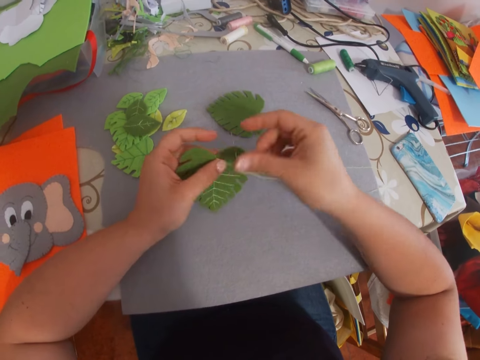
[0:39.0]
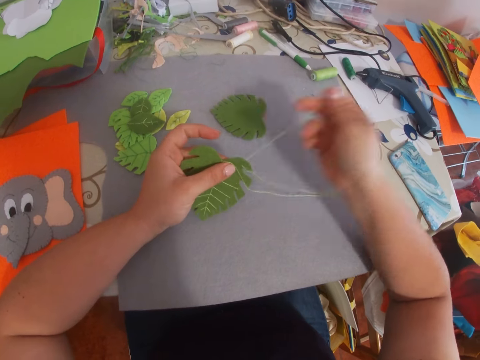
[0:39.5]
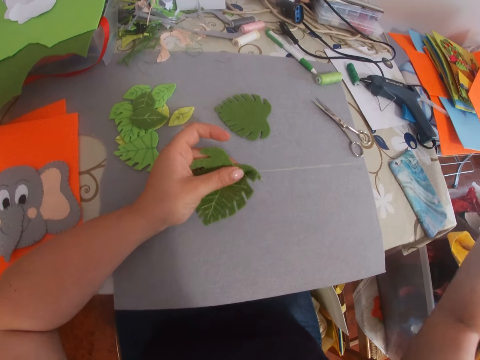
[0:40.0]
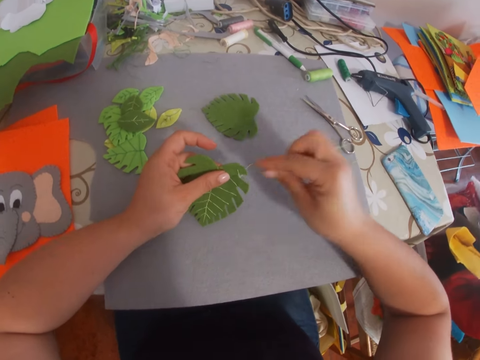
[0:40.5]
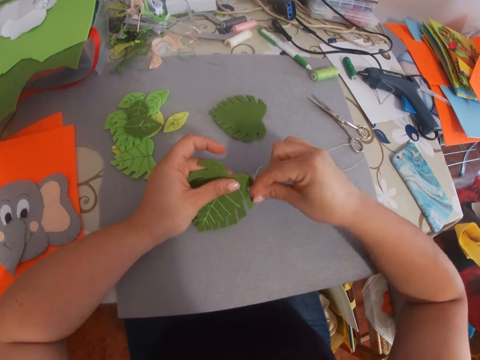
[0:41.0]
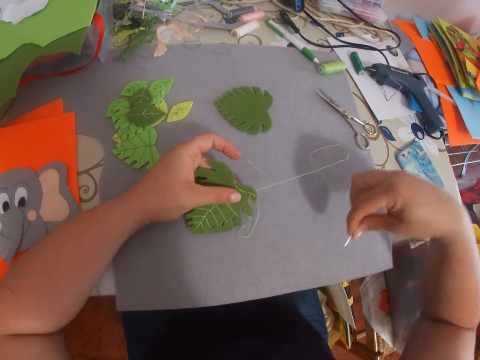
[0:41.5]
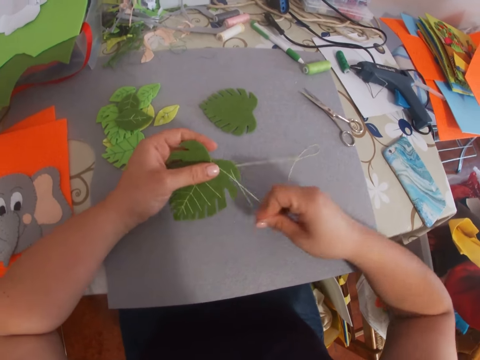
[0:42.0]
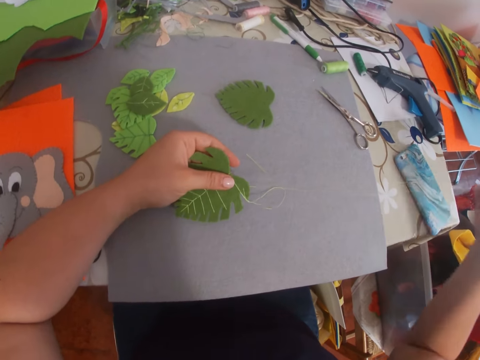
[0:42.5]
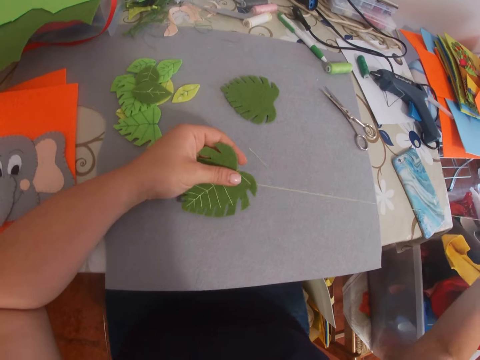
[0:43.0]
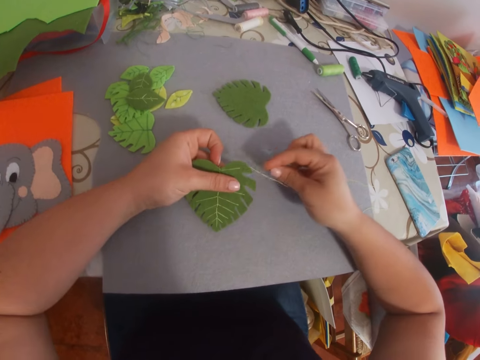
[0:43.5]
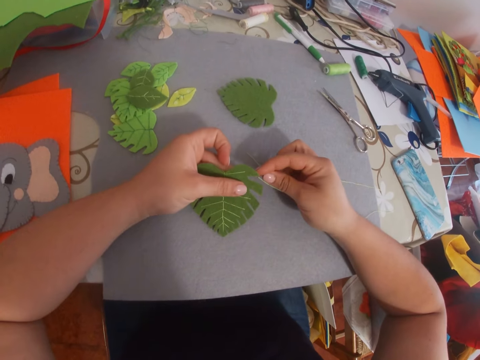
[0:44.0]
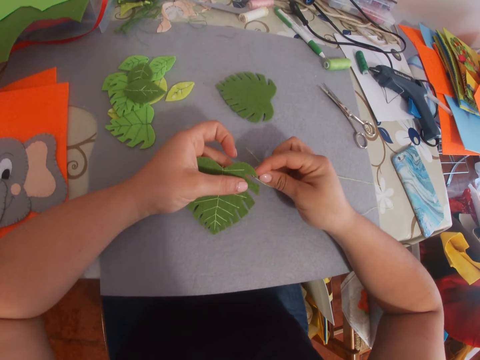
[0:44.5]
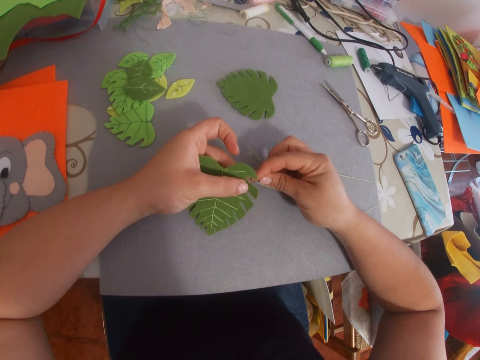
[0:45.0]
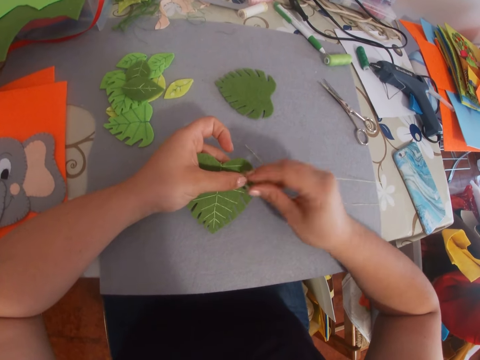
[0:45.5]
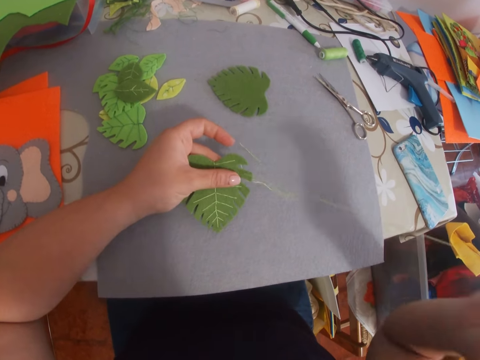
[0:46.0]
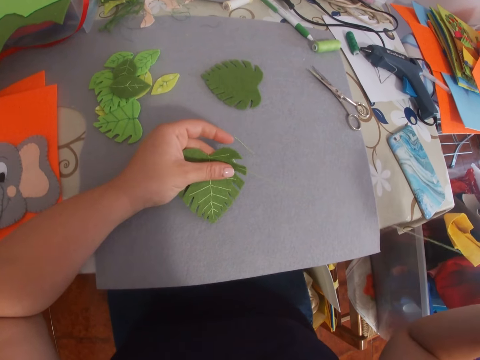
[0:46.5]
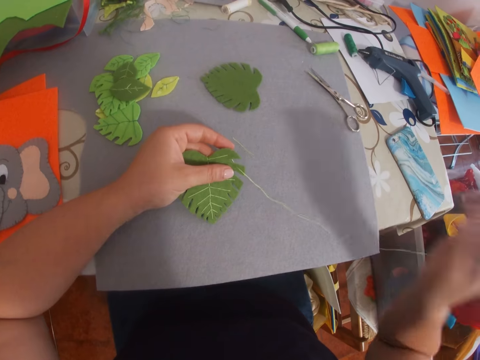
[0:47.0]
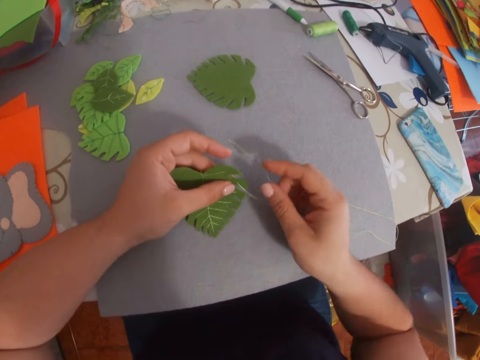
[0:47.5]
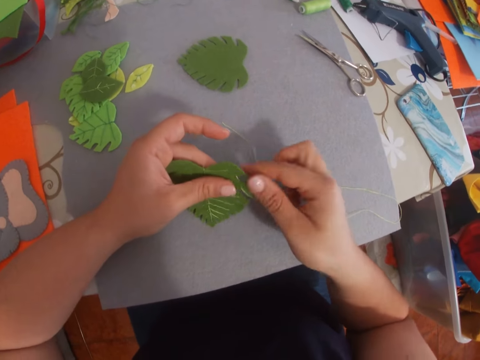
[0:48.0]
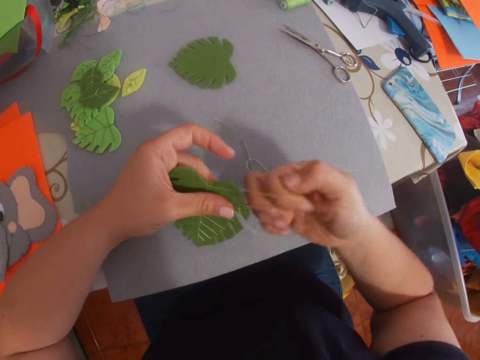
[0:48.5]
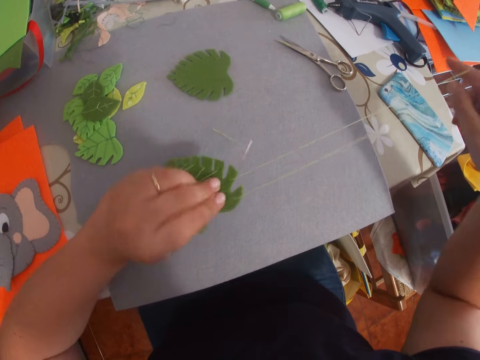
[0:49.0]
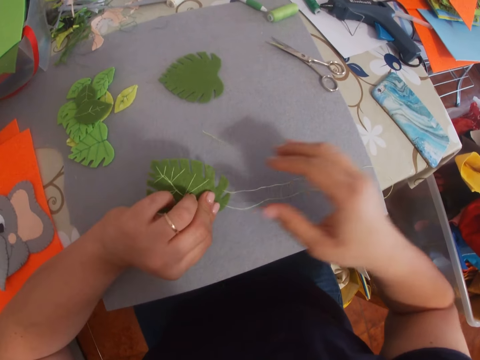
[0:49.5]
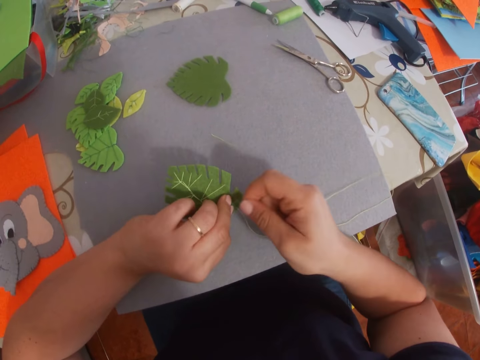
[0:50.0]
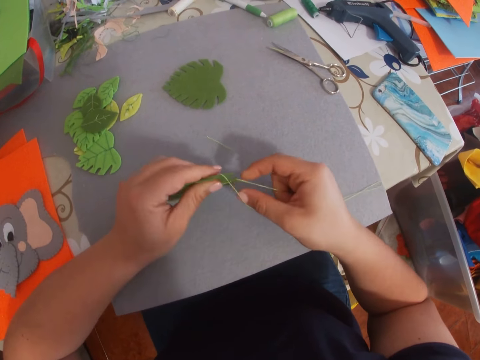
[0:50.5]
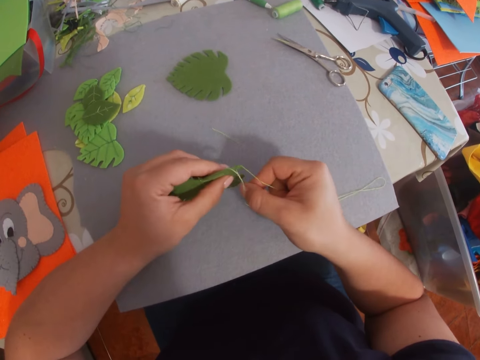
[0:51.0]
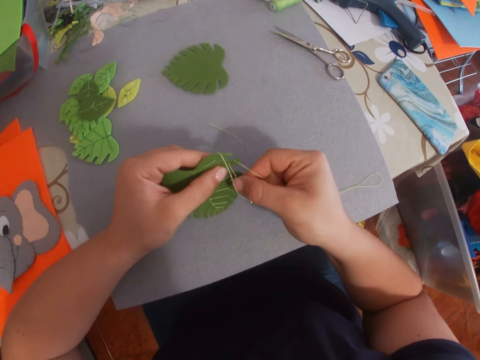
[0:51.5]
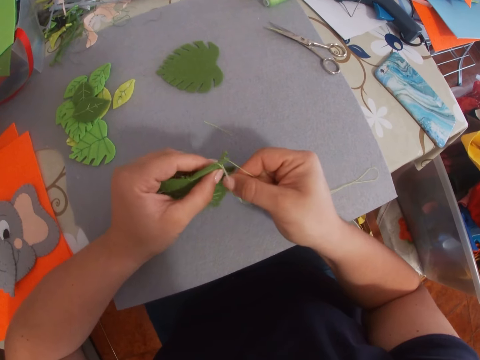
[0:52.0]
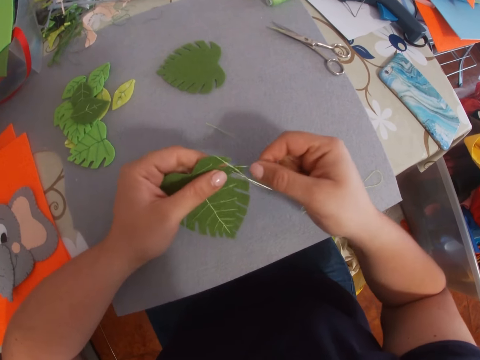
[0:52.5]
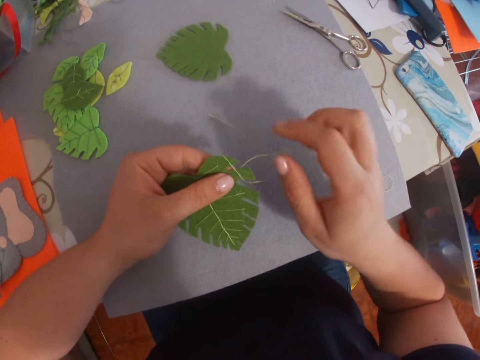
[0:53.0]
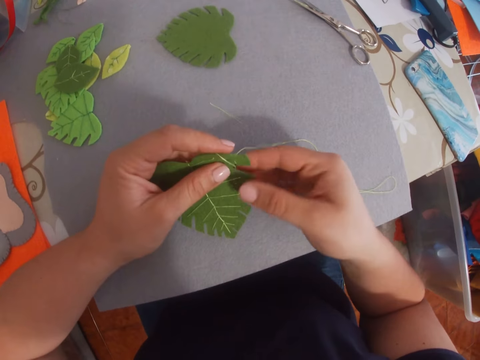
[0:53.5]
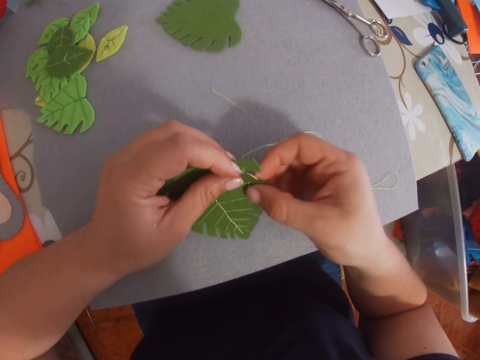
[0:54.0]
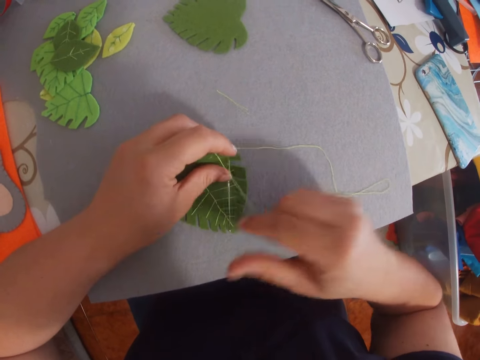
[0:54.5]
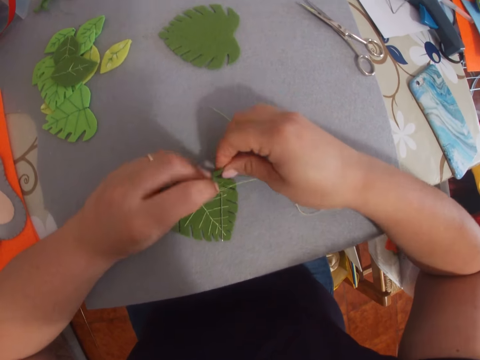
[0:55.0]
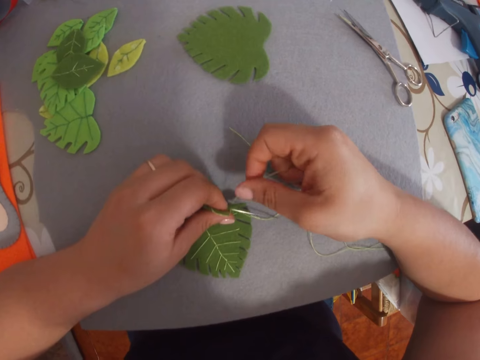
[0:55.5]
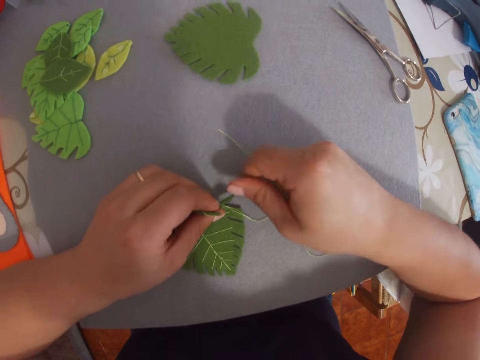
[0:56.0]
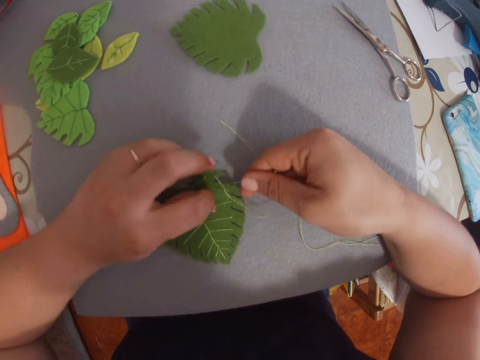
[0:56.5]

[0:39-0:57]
The camera wearer straightens the thread. They hand sew the flower.

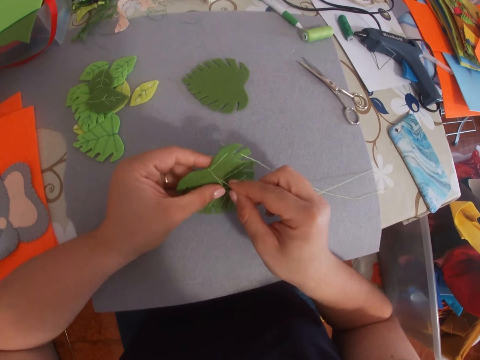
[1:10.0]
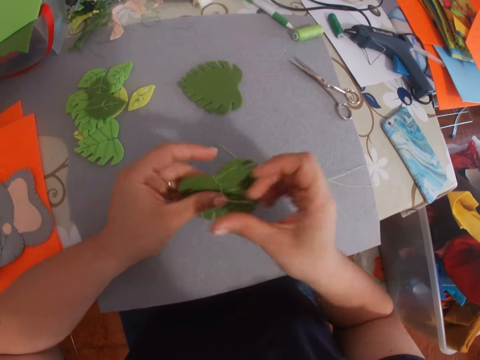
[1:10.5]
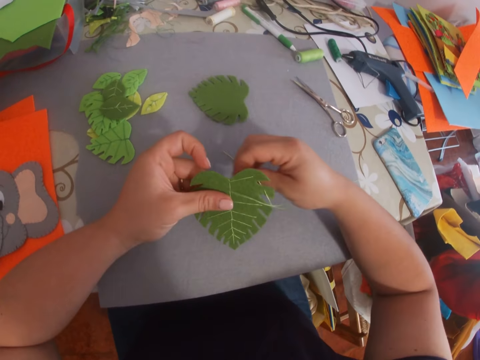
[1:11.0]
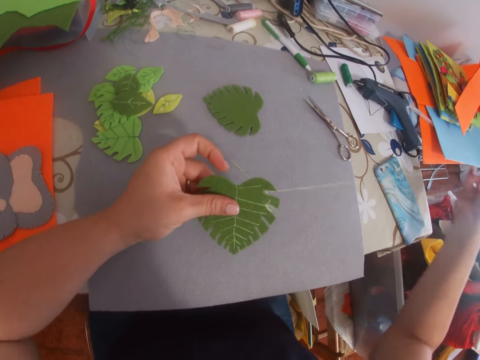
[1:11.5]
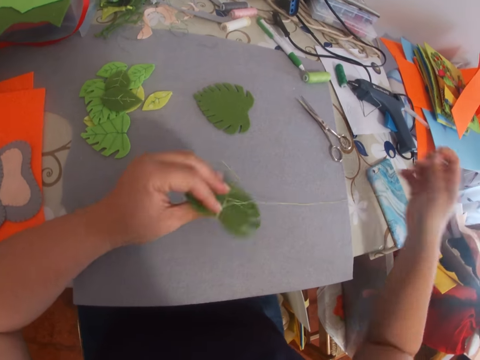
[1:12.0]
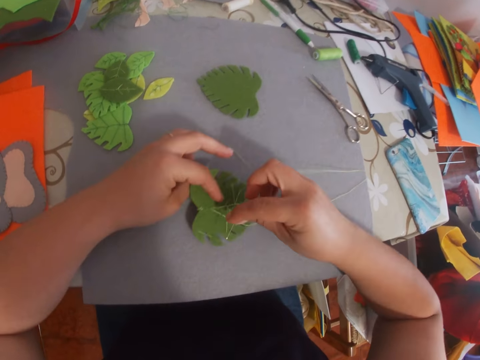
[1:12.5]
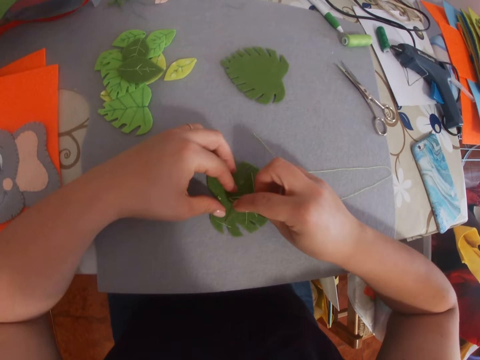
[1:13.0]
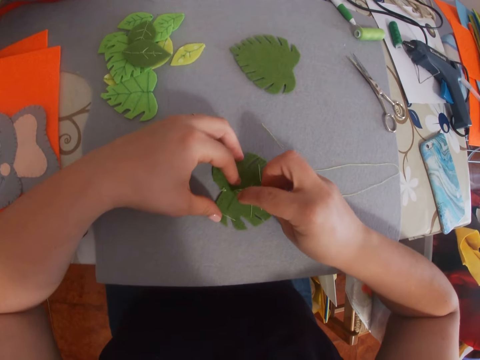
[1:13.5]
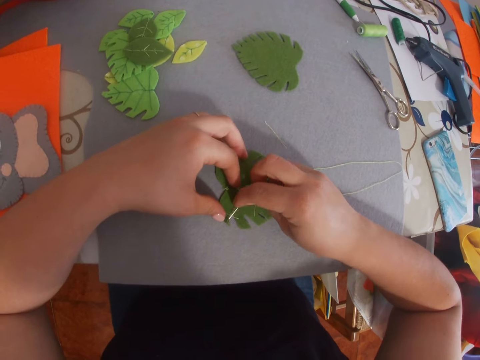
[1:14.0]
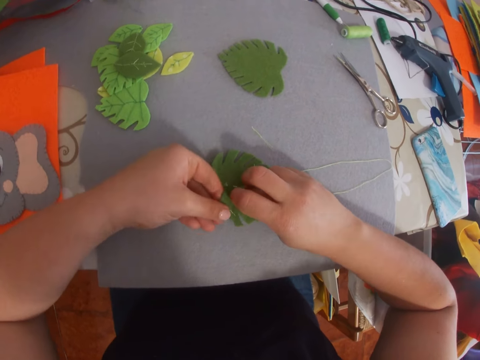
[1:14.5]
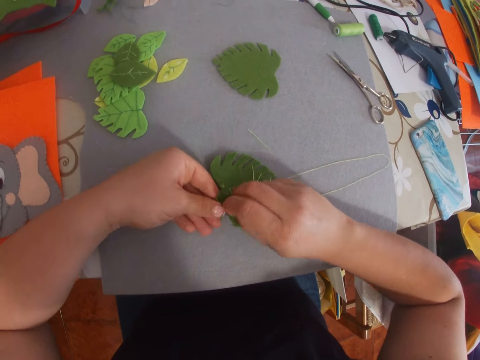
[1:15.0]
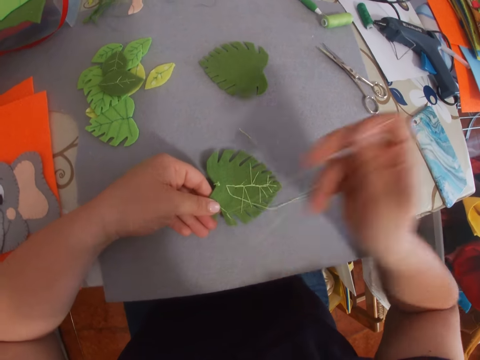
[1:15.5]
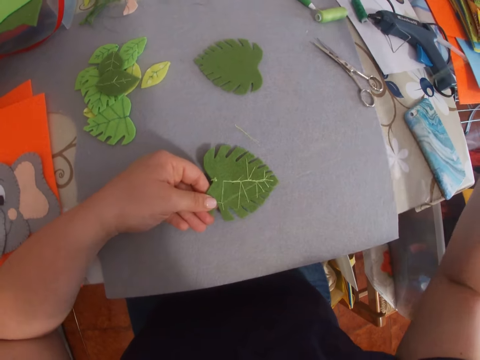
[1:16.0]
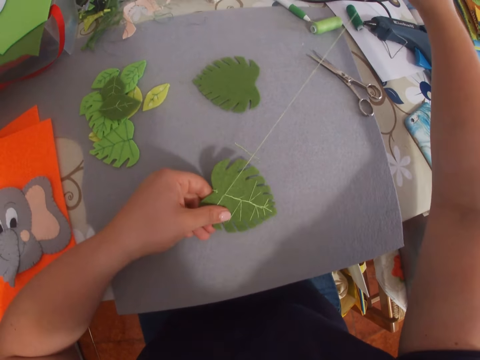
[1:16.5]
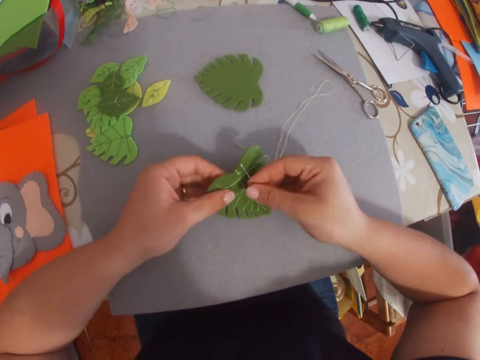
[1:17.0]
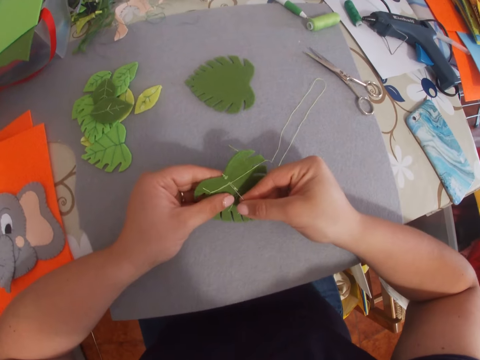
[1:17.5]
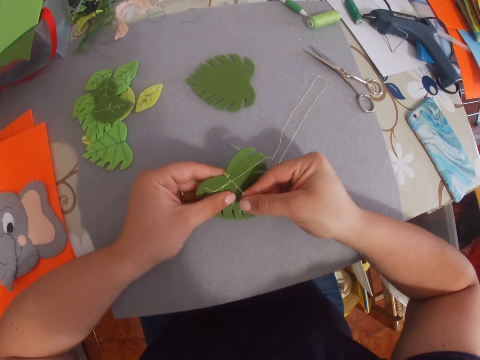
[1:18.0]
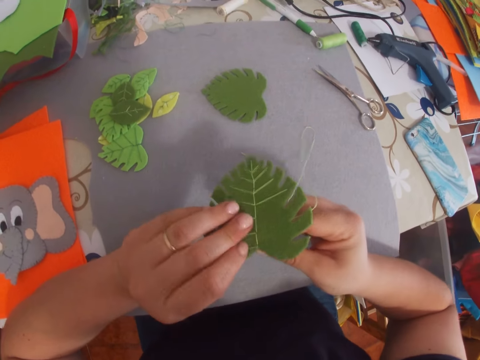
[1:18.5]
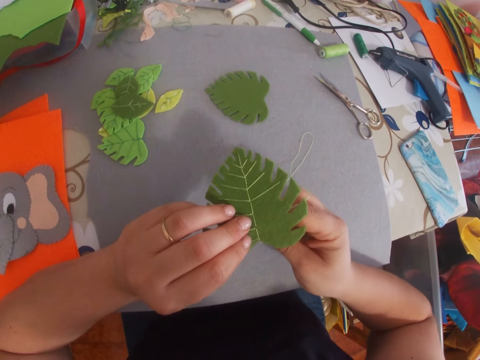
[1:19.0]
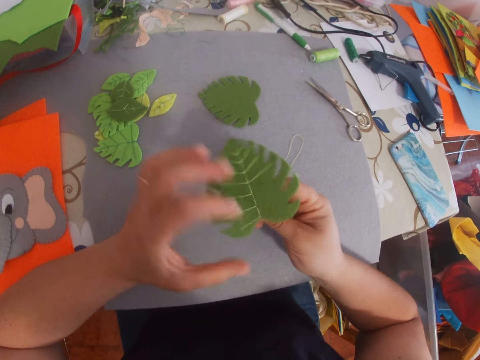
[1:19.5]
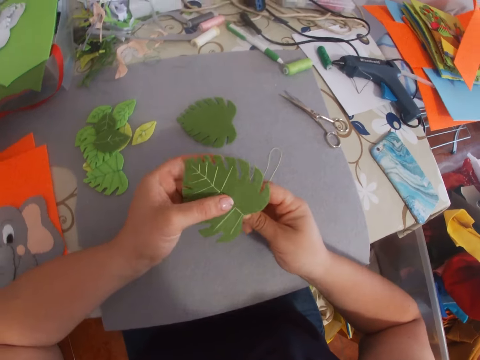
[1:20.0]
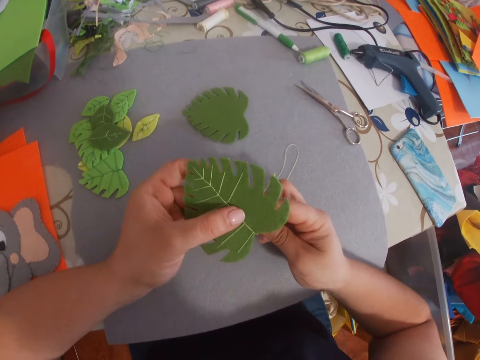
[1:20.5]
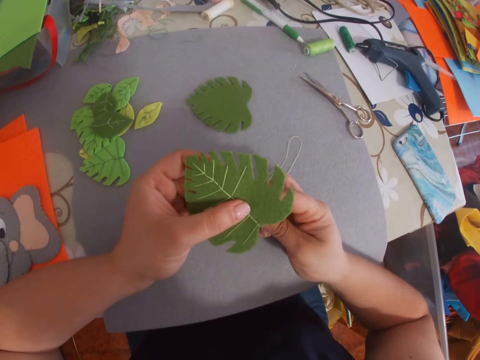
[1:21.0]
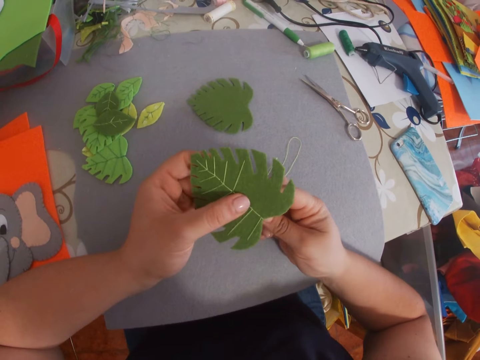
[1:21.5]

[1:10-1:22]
The camera wearer turns the craft work or flower. They hand sew the flower. They turn the flower.
